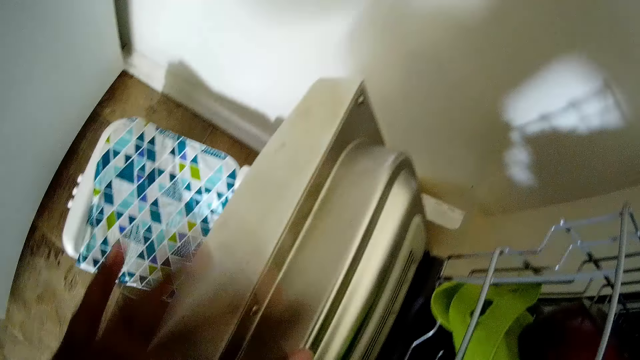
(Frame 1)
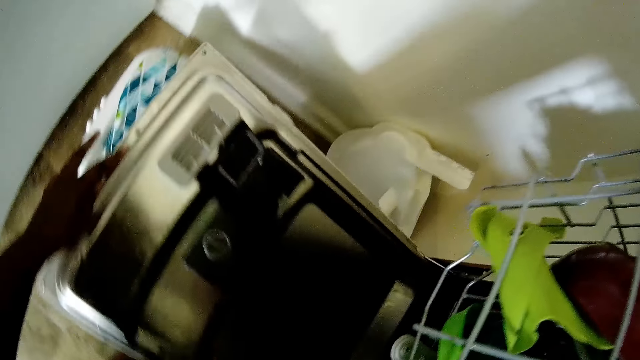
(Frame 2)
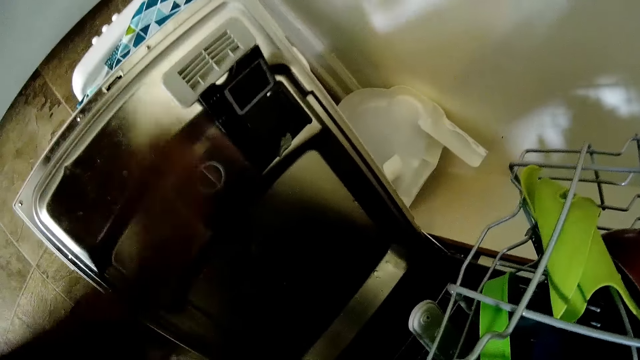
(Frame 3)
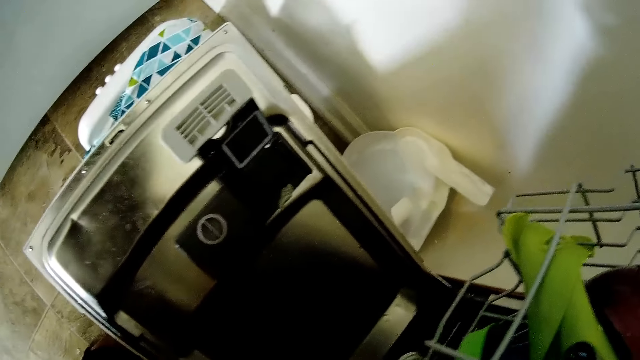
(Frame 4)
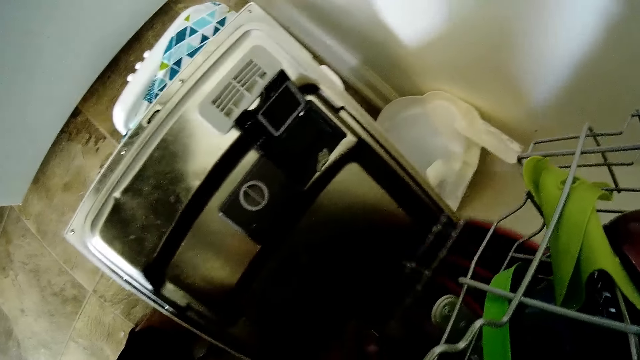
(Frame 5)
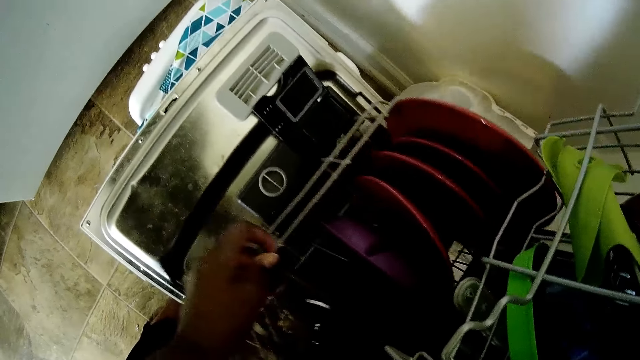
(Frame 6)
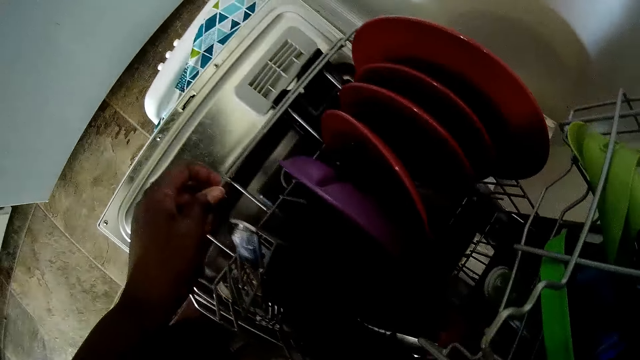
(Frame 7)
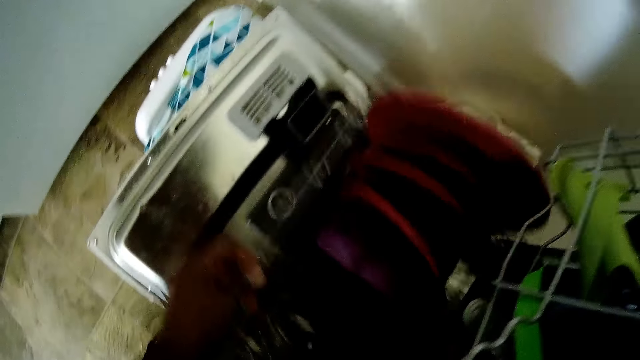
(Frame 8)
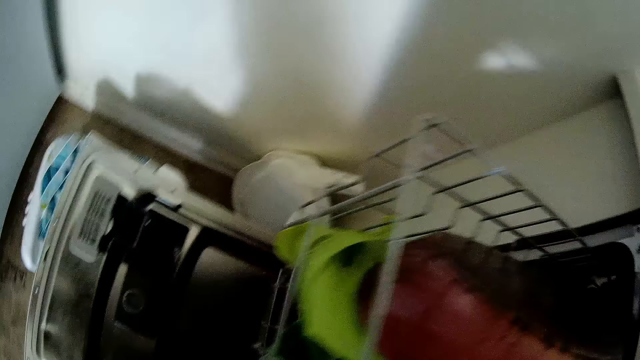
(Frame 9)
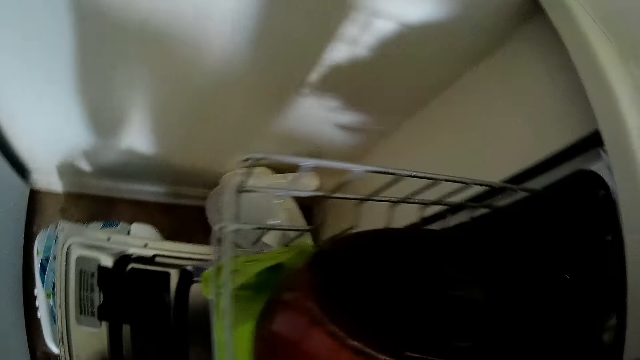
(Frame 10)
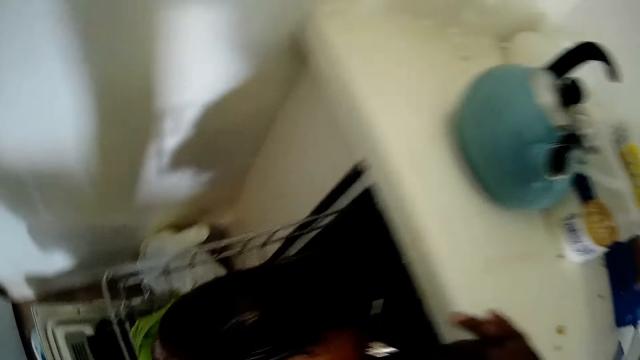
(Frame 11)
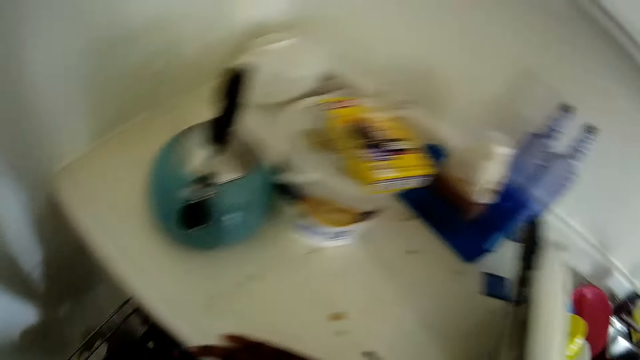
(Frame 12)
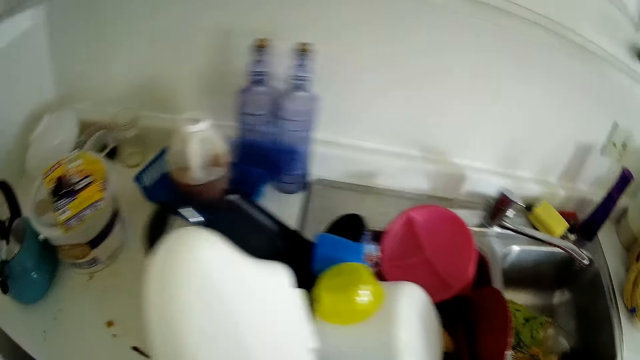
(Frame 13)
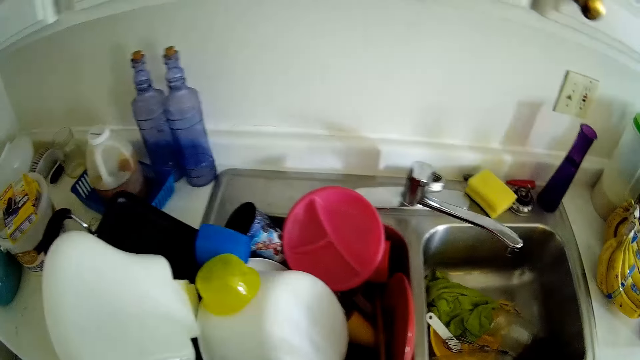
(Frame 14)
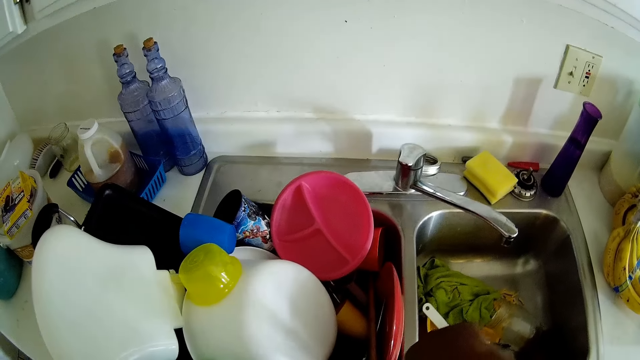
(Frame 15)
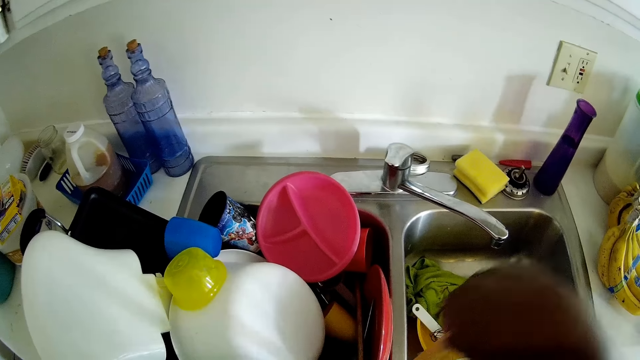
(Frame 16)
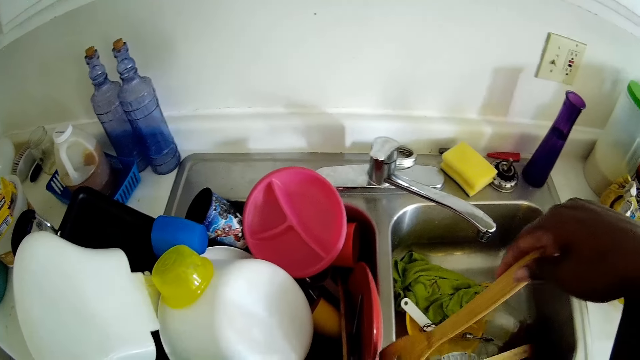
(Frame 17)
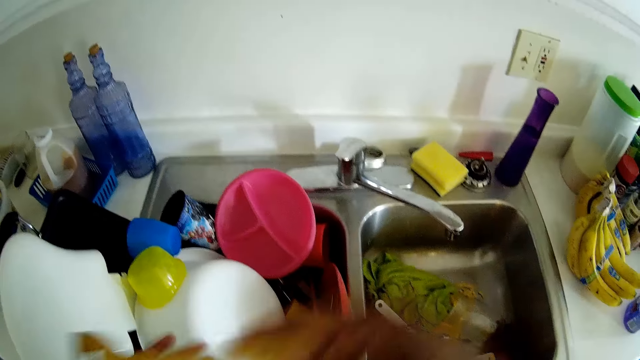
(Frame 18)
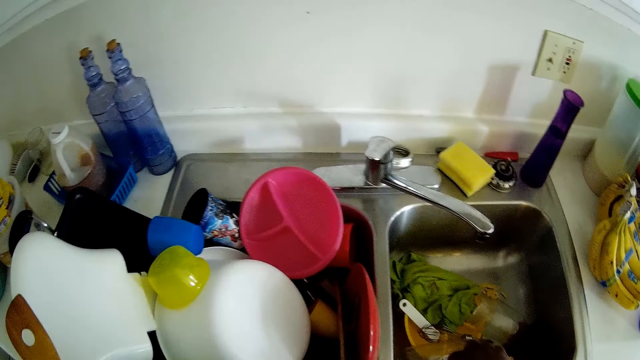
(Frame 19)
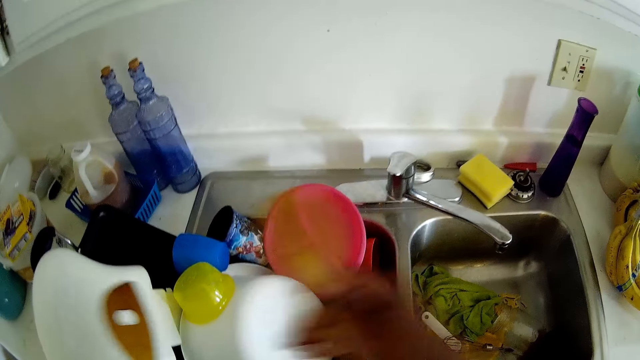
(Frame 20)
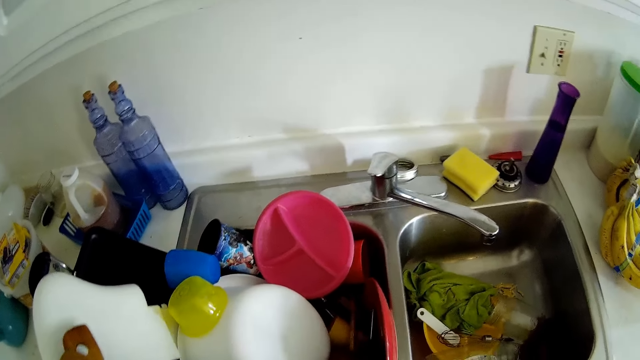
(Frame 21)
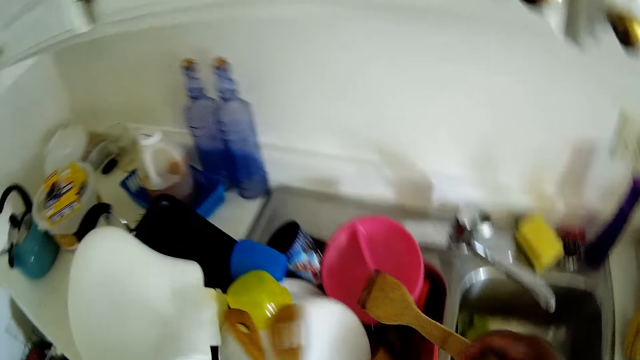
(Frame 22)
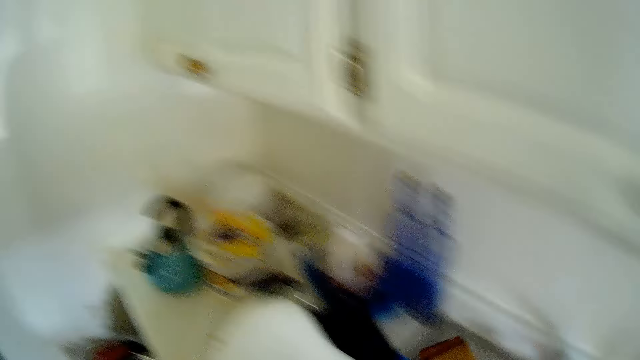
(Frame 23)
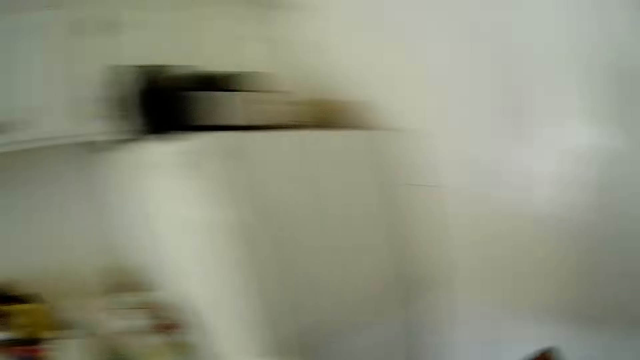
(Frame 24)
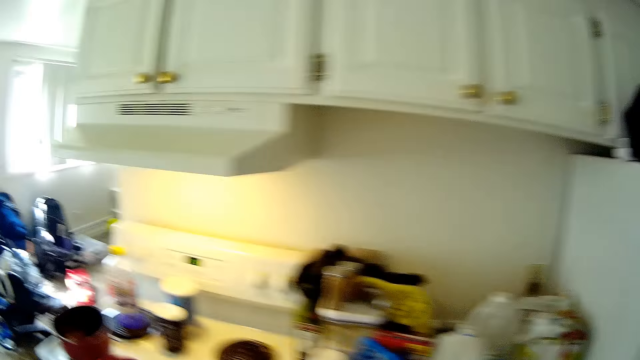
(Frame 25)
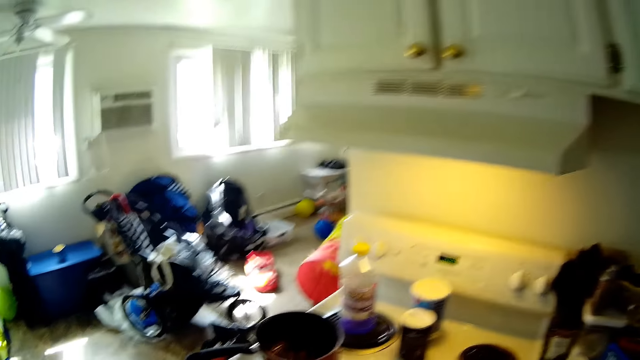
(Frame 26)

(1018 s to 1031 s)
The camera wearer pulls out a tray with her left hand. She pushes the drawer down with her left hand. She pulls out a plate rack with her left hand from the drawer. She pushes in the plate rack into the drawer with her left hand. She closes the drawer with her left hand. She picks up a spatula from the sink with her right hand. She holds the spatula with her left hand. She picks up the spatula from the sink with her right hand. She holds the spatula with her left hand. She picks up the spatula from the sink with her right hand.

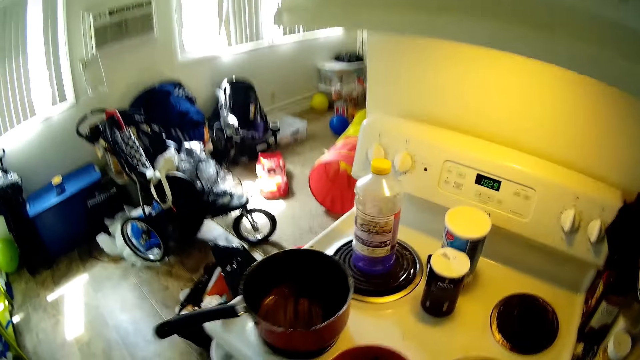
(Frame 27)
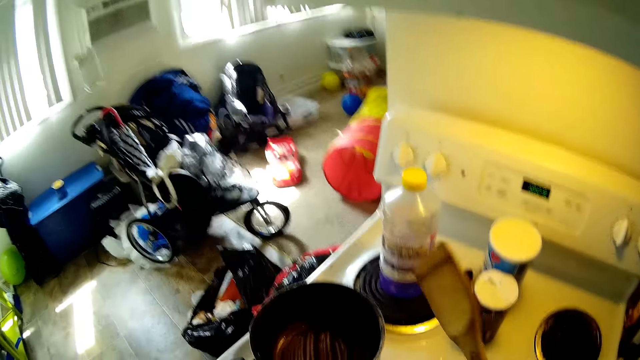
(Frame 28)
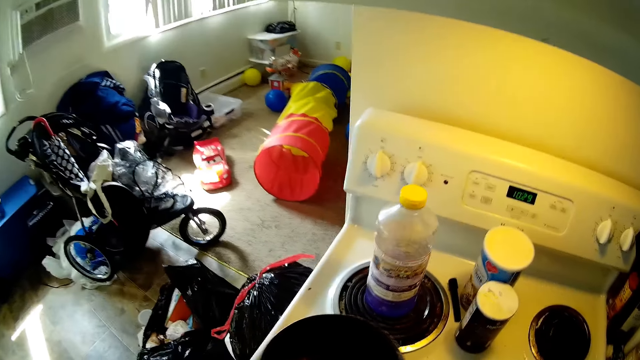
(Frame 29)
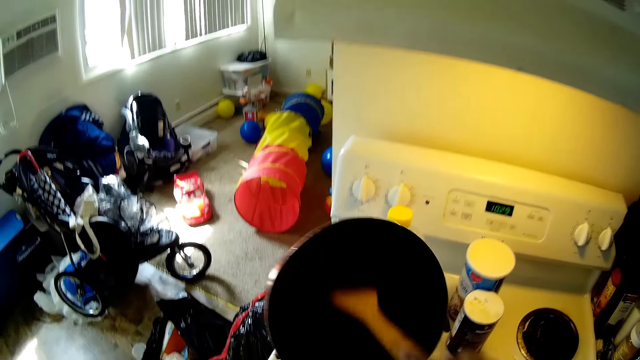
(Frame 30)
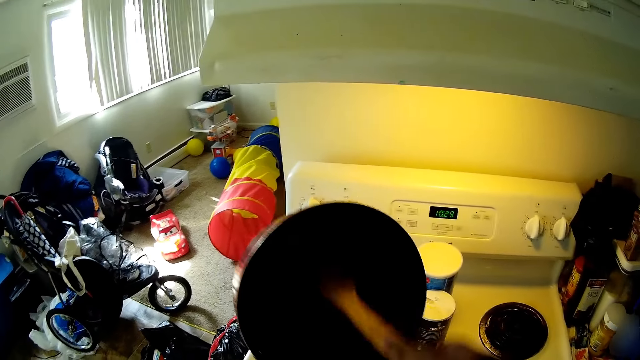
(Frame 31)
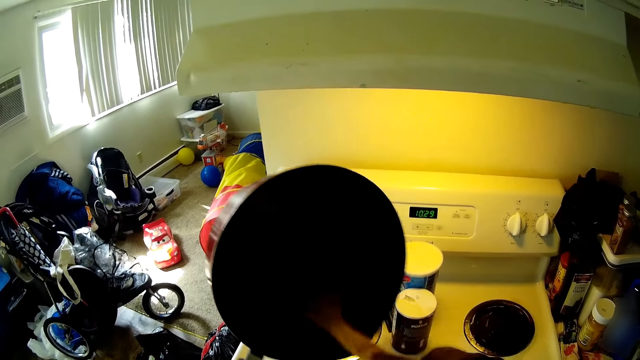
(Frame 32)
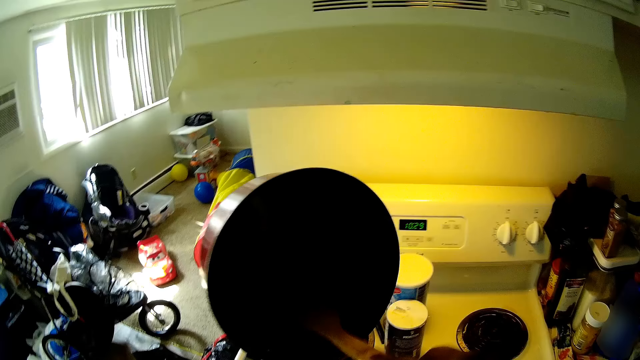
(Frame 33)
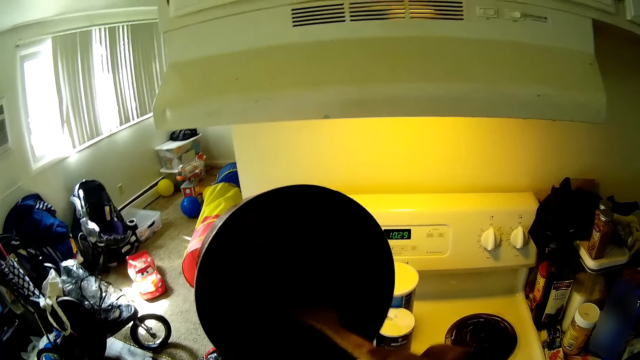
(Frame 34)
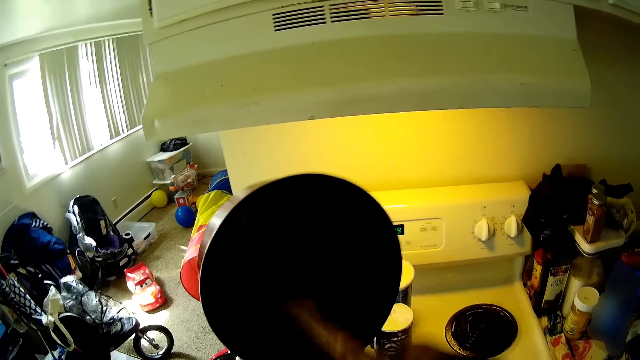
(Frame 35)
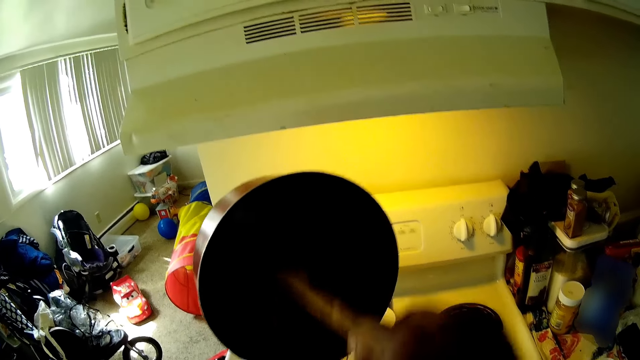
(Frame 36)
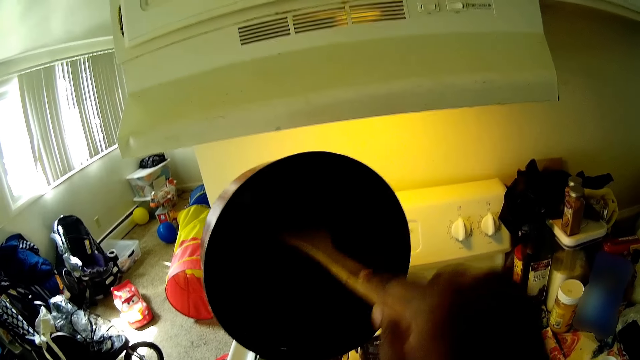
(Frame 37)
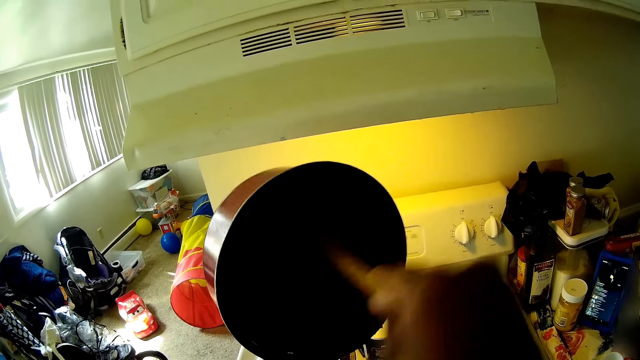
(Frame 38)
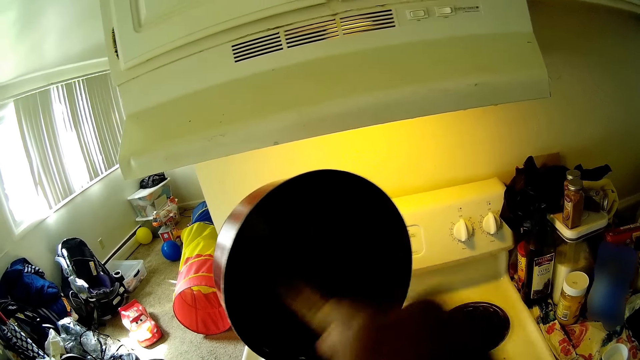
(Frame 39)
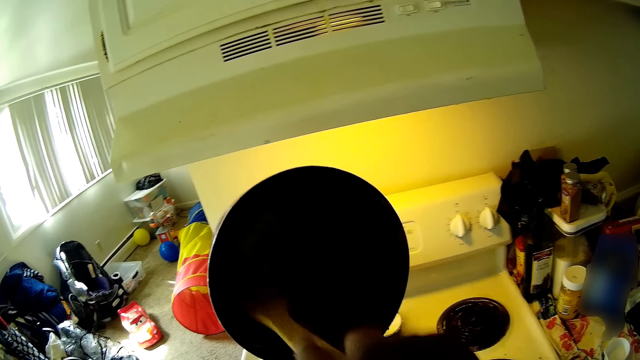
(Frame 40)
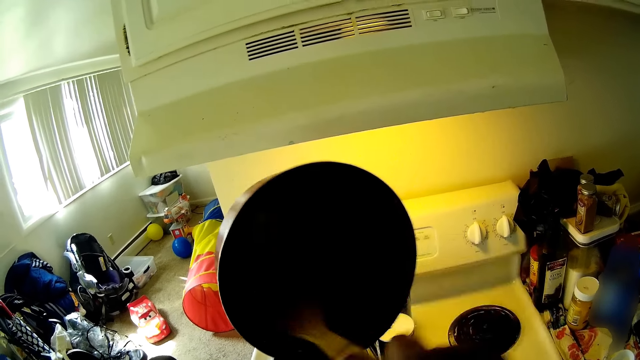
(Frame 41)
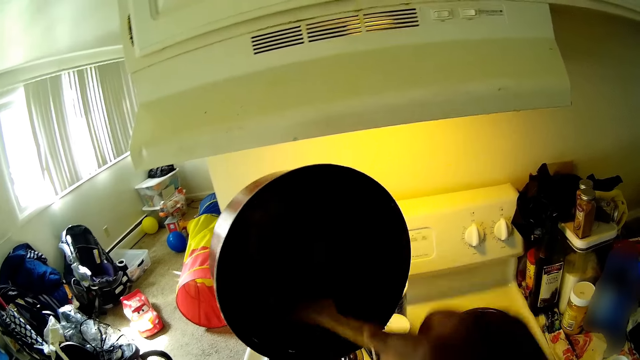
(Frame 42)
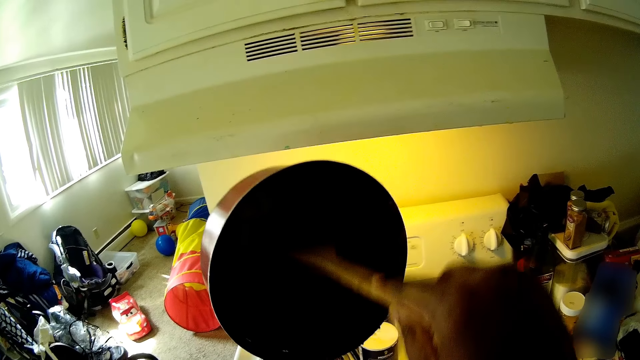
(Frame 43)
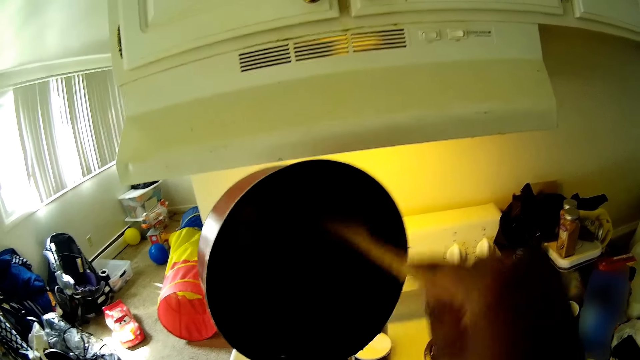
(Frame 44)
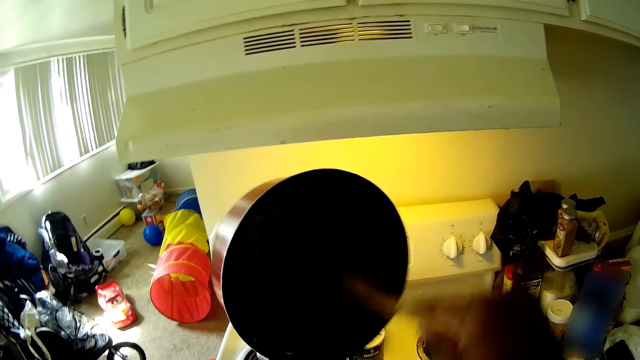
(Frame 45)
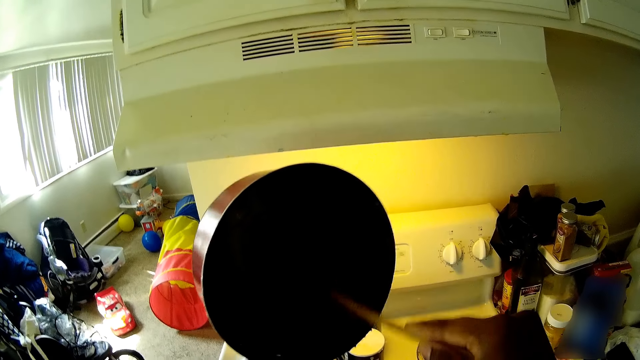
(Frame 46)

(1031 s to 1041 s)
The camera wearer picks up the frying pan with her left hand. She puts the spatula in the frying pan with her right hand. She scrapes the frying pan with the spatula in her right hand.
